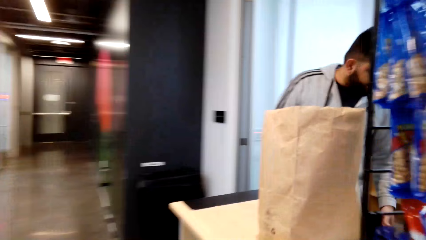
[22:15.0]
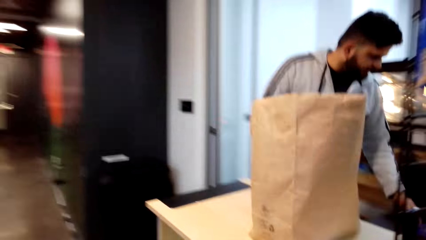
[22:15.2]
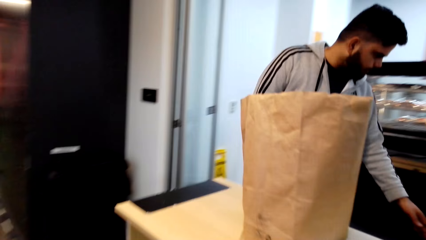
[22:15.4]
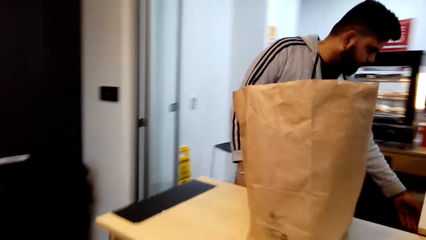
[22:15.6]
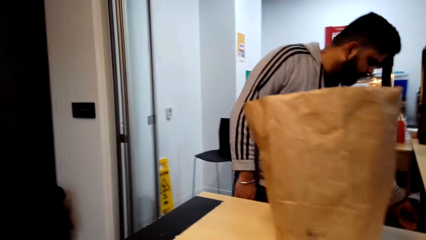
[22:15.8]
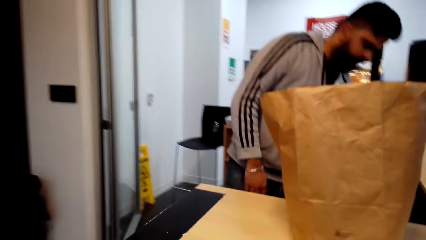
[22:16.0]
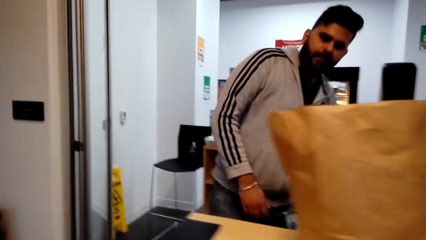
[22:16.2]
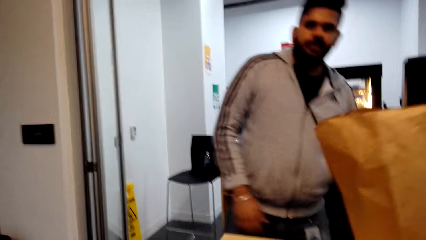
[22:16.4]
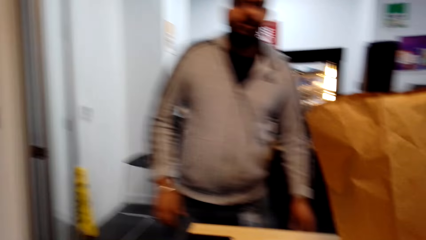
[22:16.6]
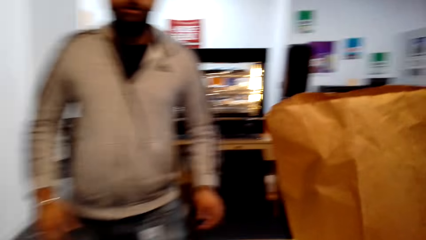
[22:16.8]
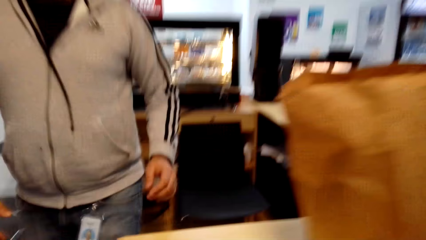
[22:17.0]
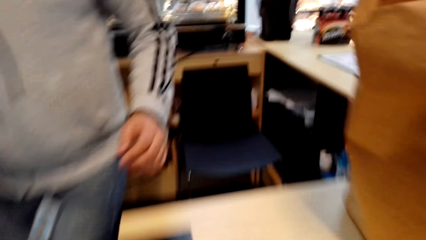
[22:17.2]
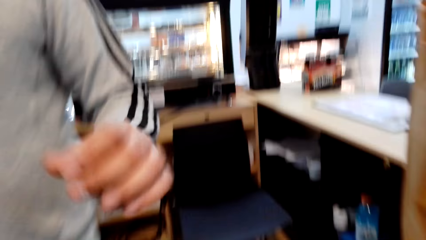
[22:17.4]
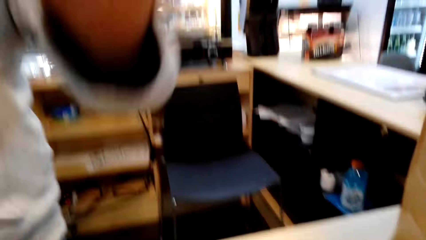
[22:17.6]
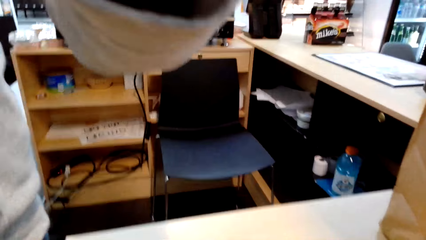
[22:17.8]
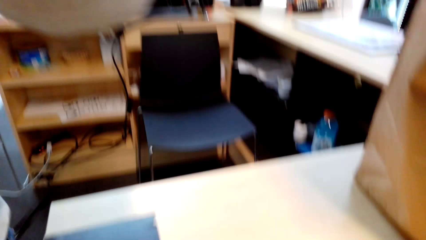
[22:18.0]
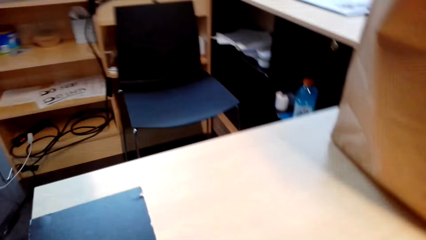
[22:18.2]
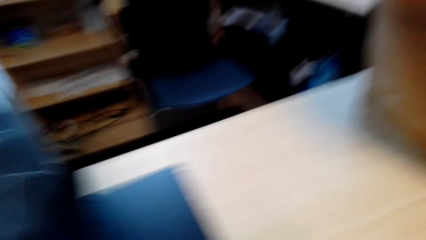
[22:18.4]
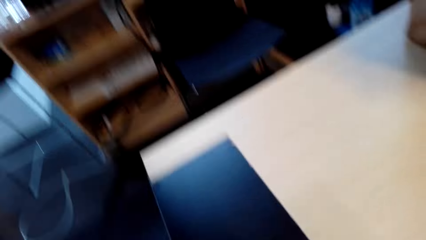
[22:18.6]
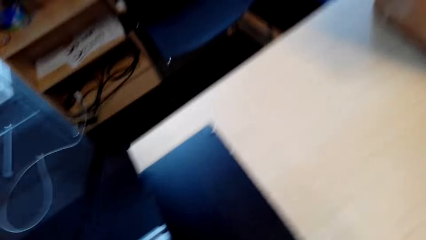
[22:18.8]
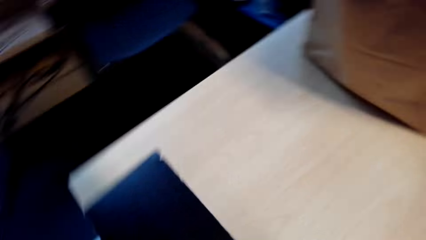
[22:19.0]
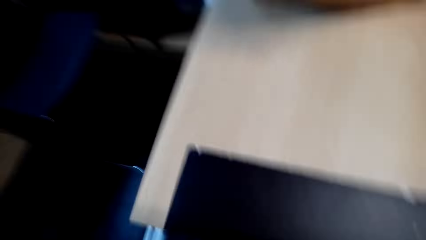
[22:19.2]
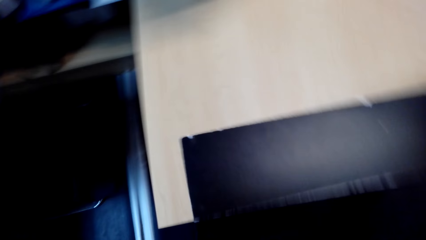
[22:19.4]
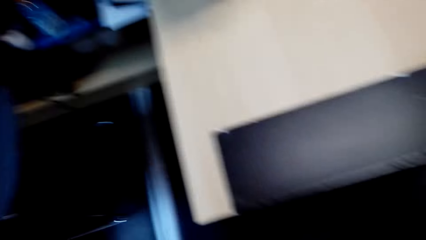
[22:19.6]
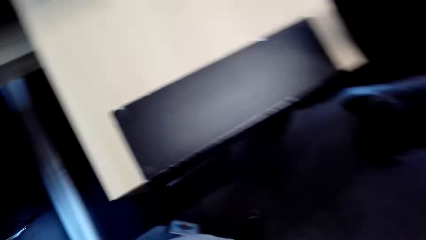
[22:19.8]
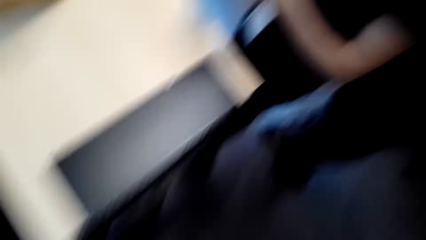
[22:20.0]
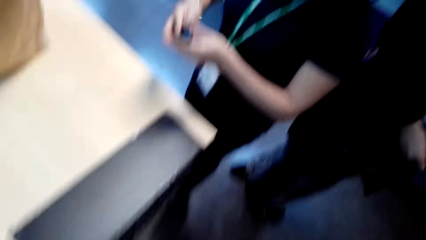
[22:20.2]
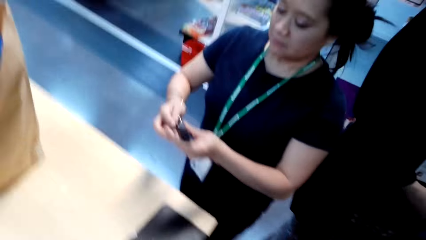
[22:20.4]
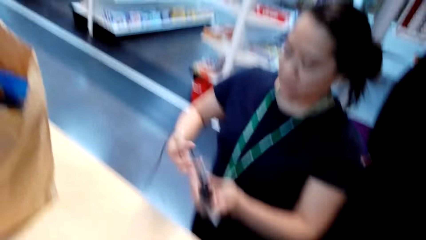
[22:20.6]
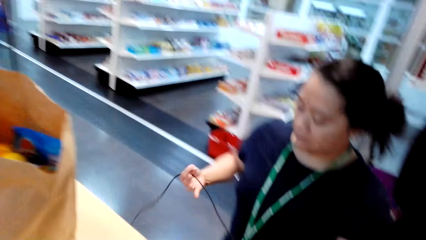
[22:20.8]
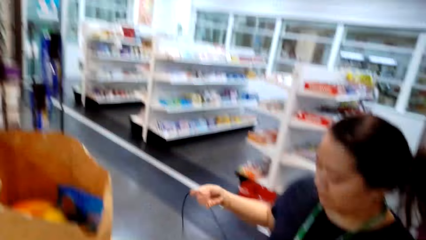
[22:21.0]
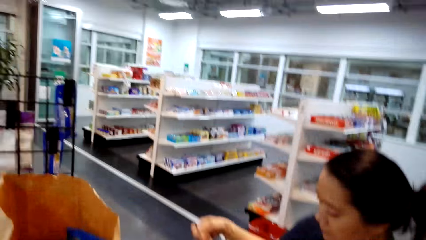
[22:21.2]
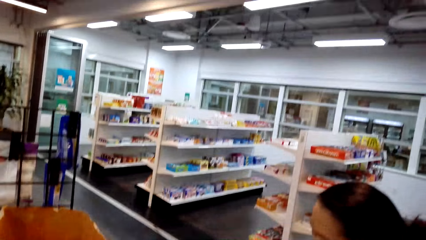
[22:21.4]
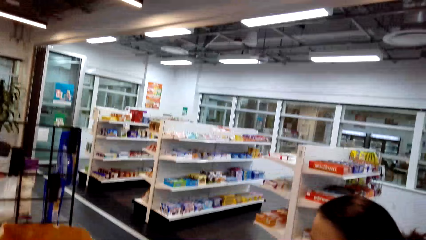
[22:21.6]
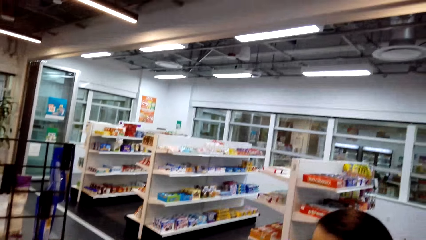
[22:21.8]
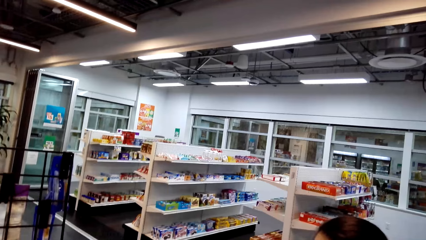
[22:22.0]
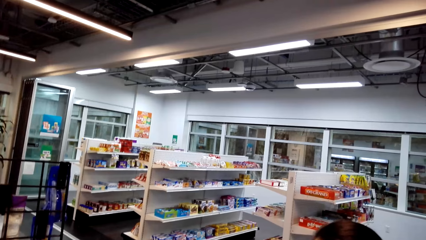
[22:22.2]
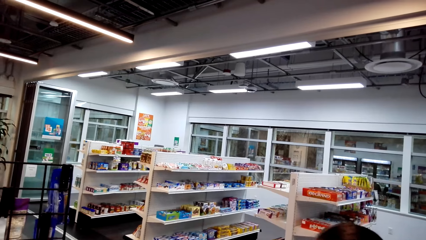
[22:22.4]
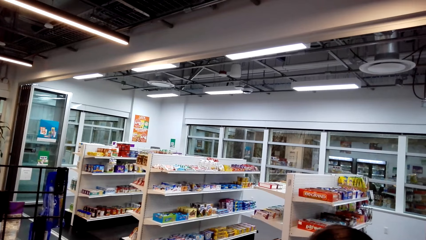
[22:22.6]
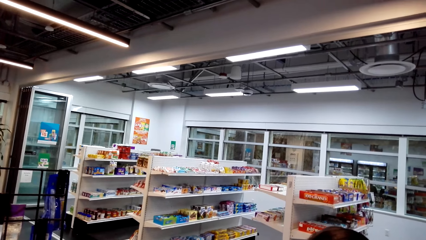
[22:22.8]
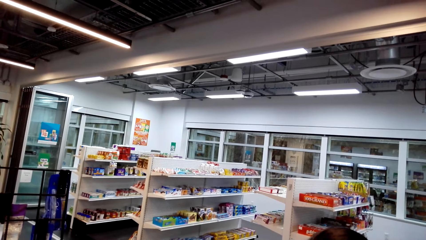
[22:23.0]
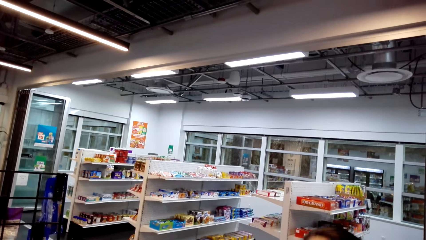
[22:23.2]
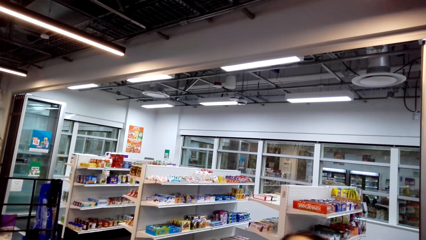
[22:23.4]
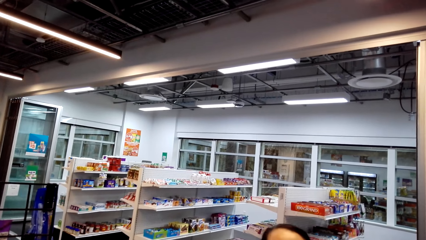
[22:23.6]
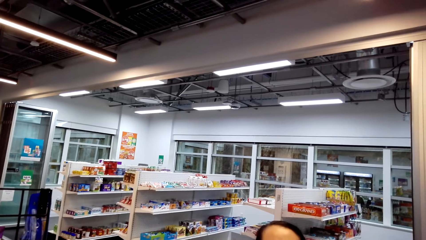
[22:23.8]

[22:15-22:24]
The camera wearer walks. They look around. A man takes the camera from the camera wearer. A woman interacts with the camera wearer.
